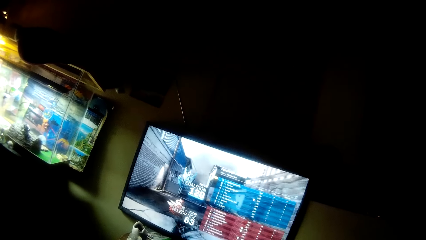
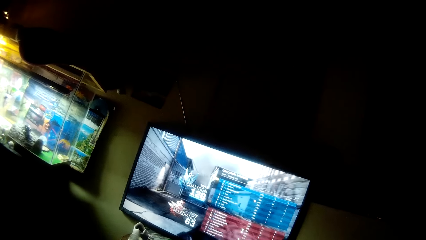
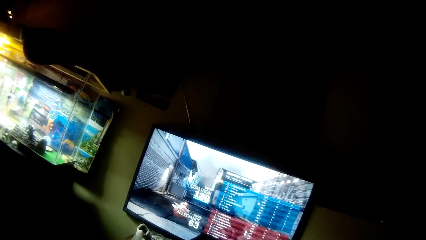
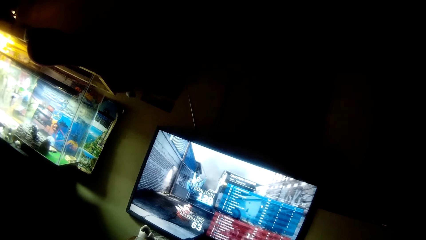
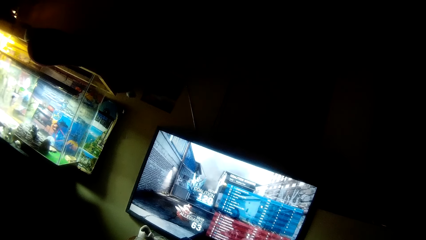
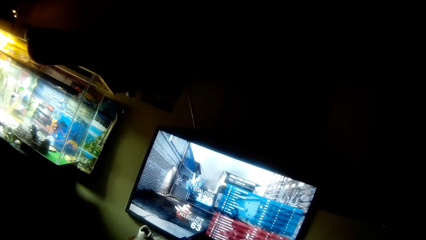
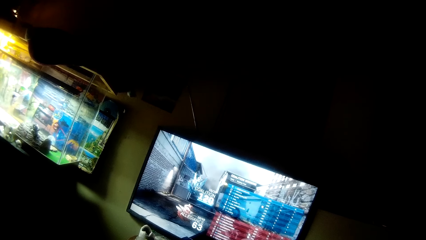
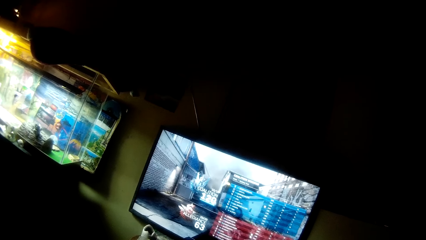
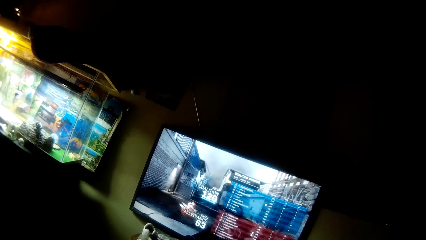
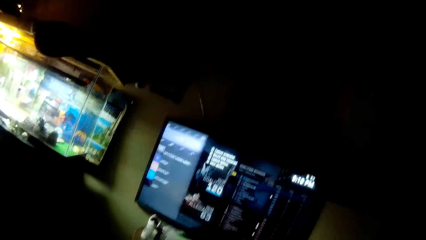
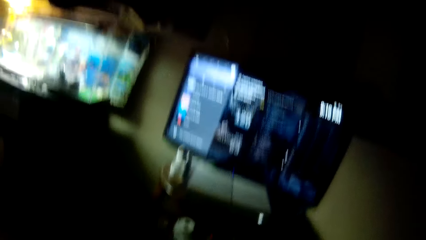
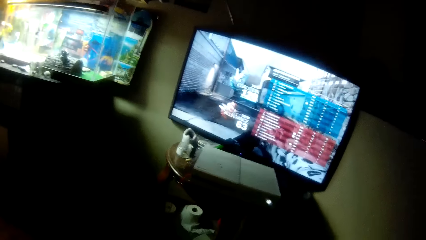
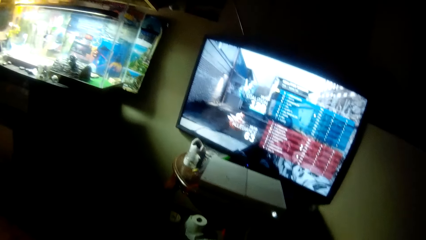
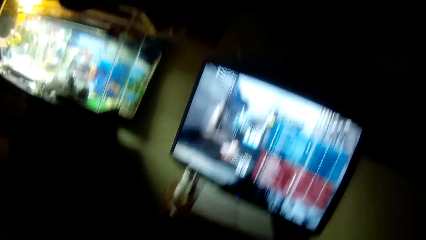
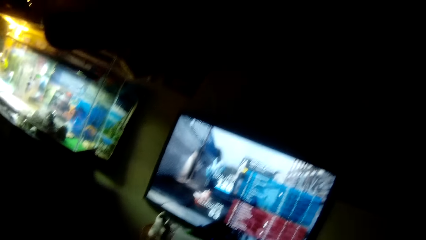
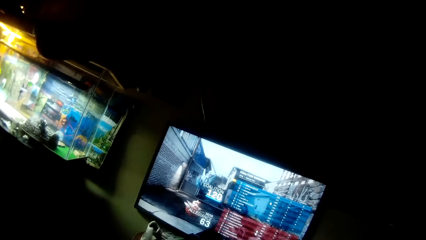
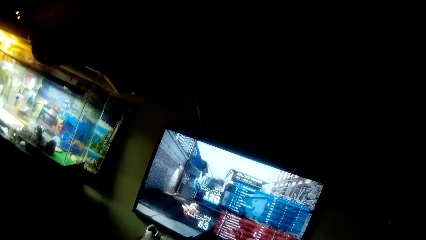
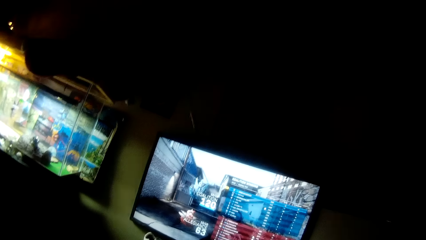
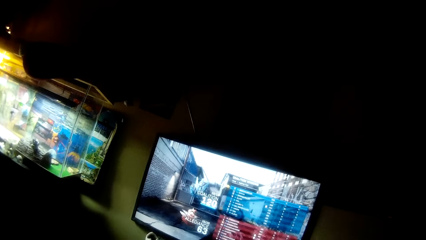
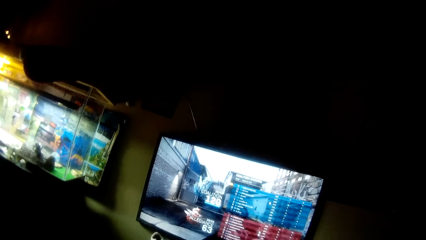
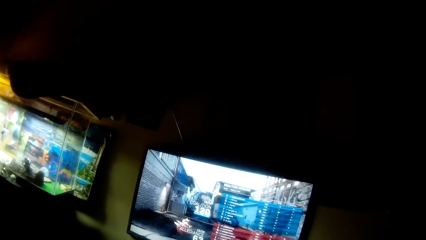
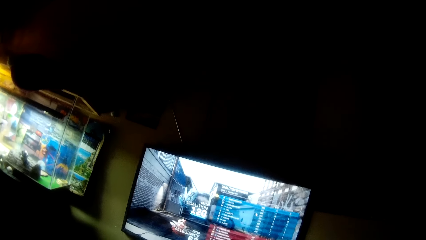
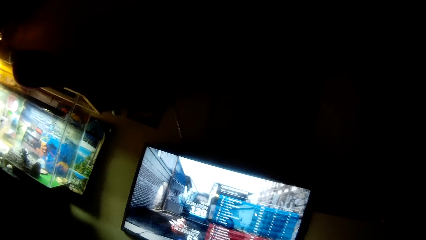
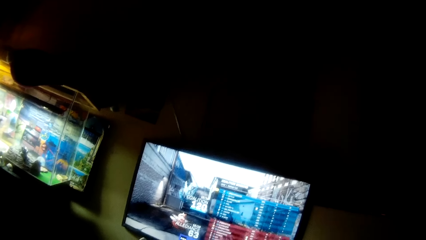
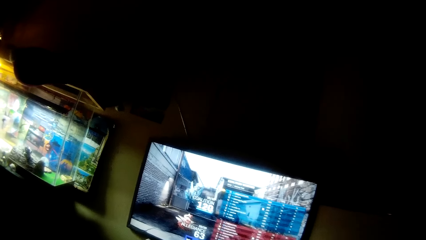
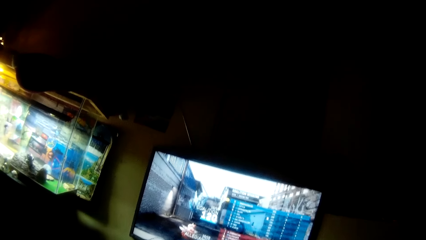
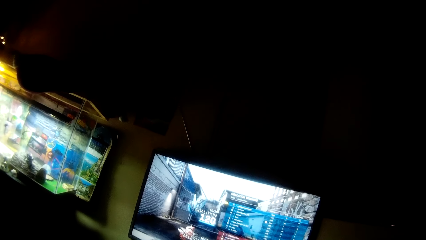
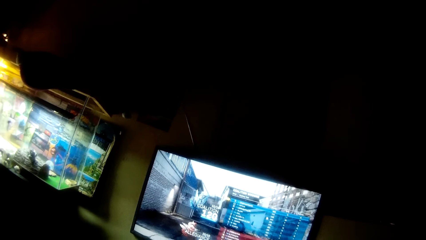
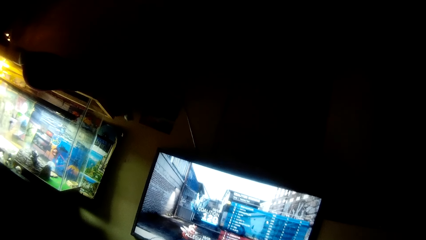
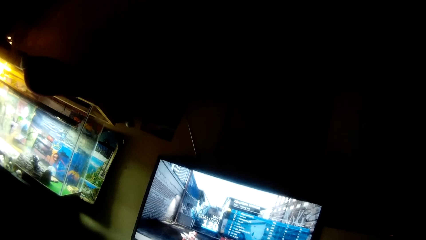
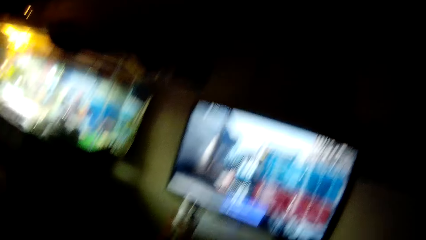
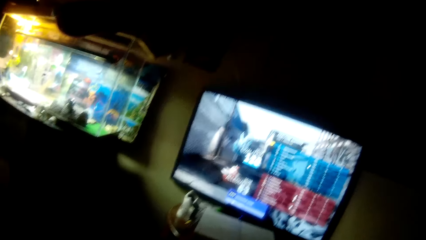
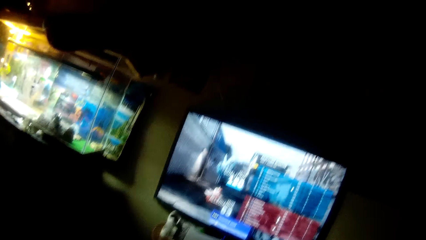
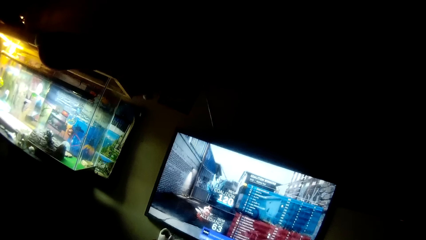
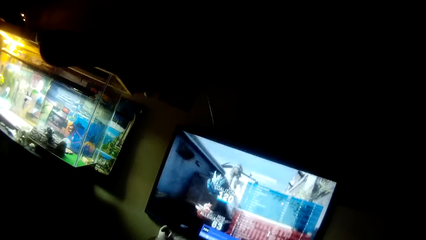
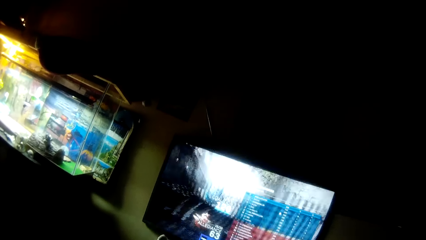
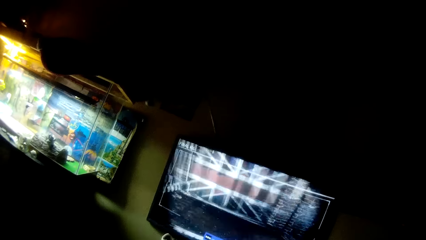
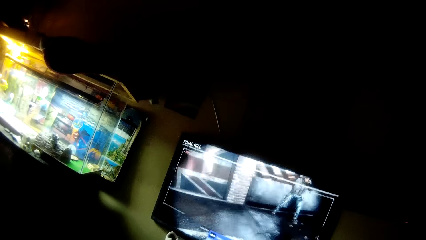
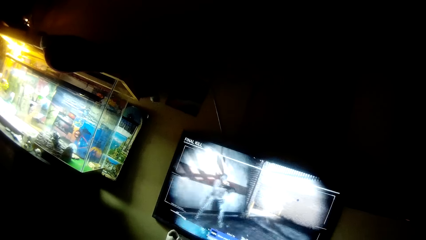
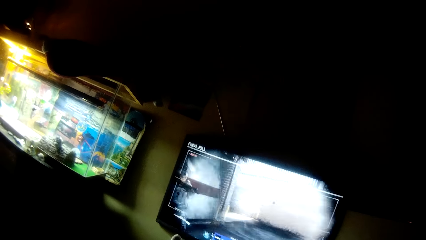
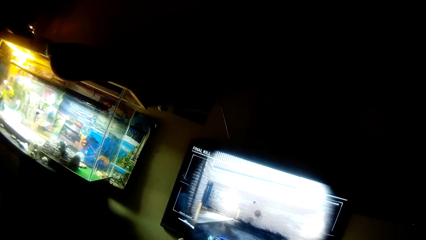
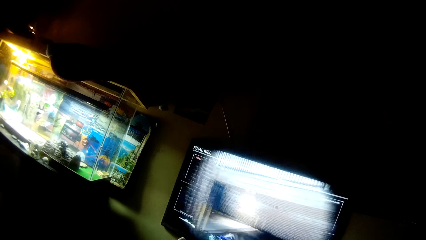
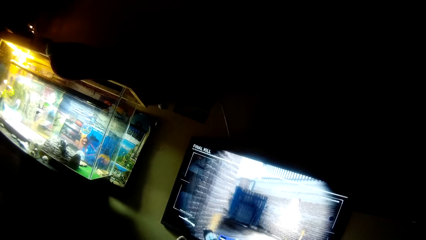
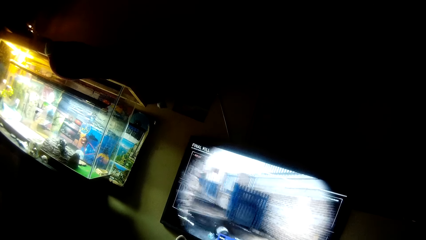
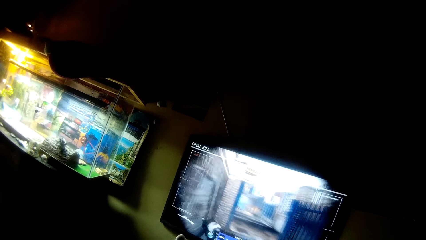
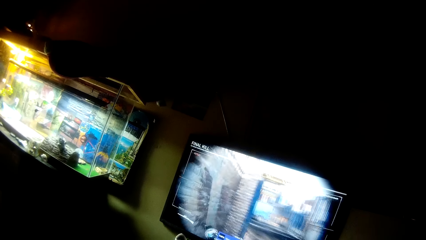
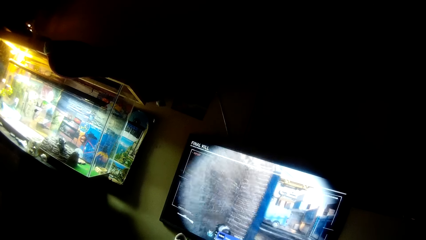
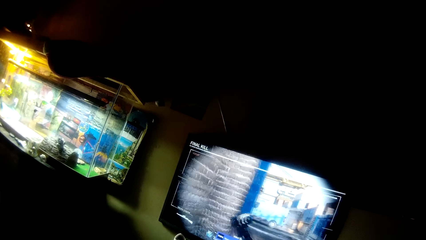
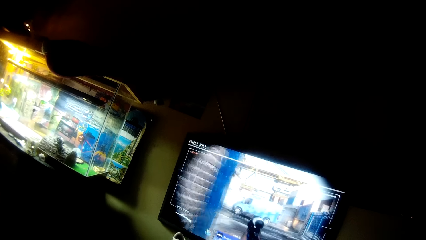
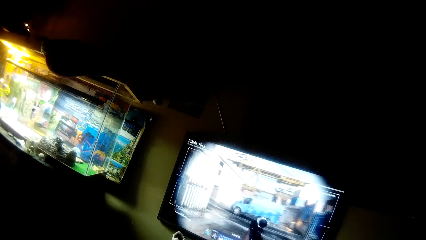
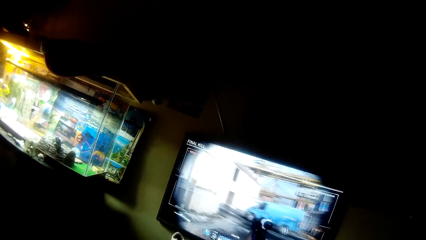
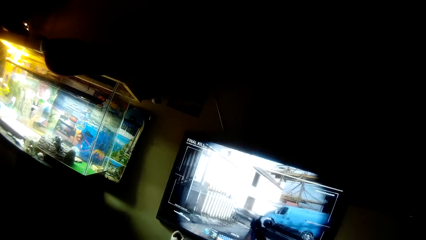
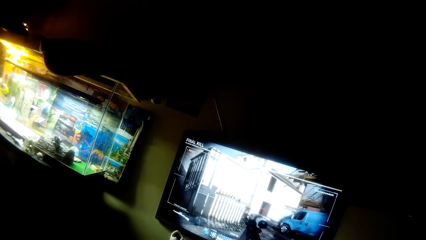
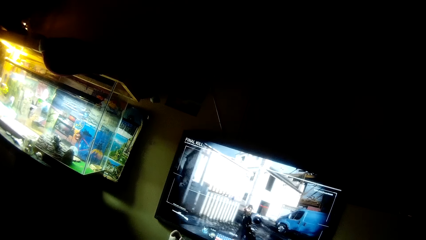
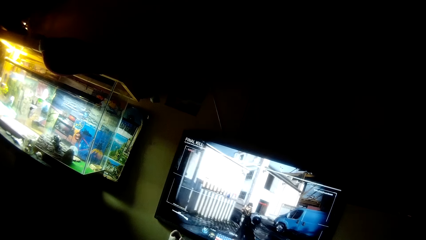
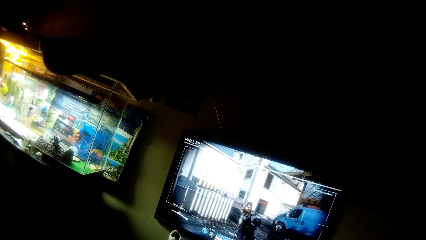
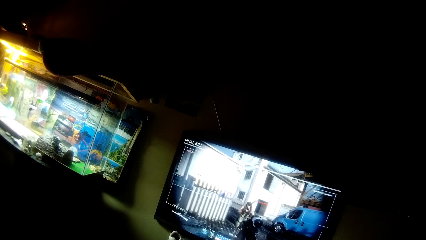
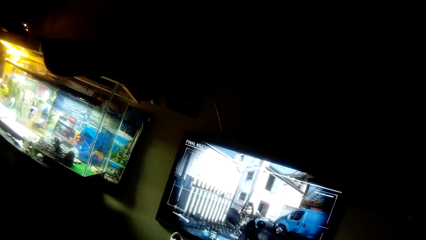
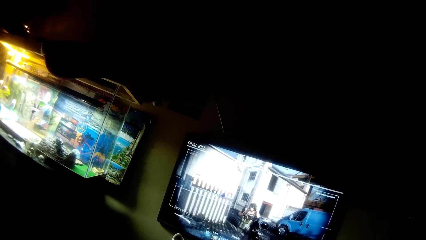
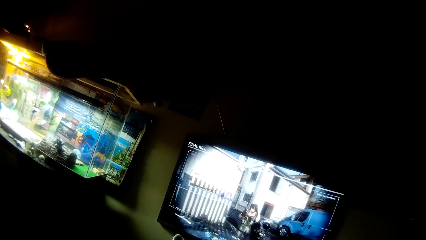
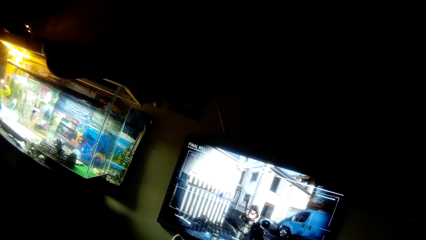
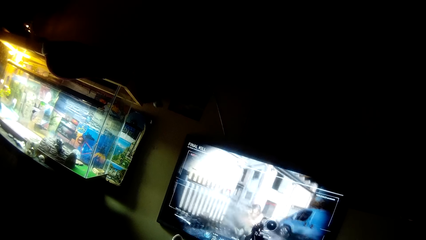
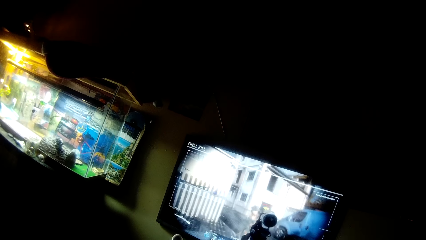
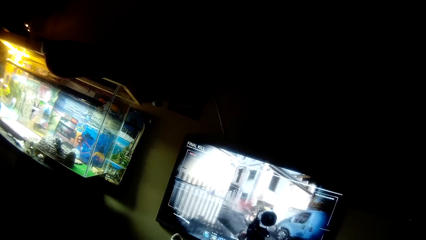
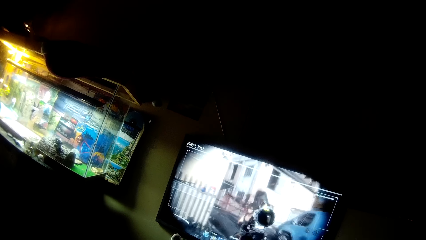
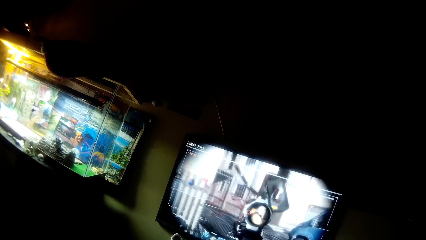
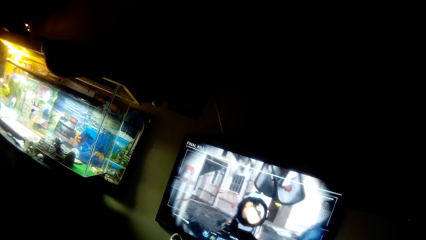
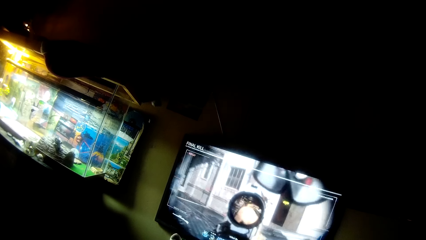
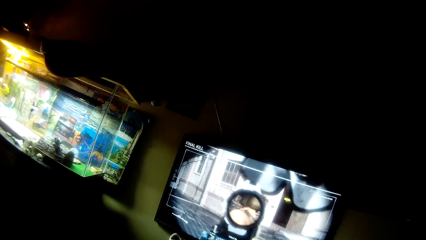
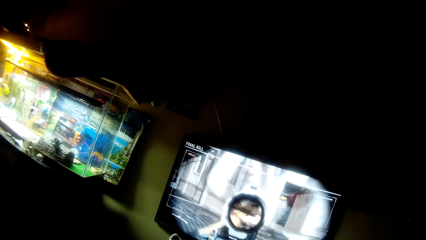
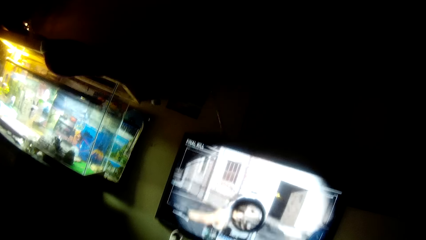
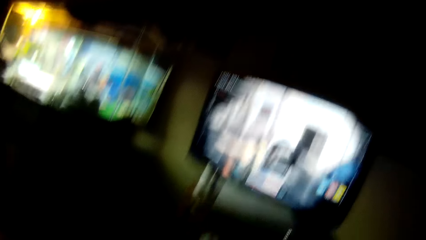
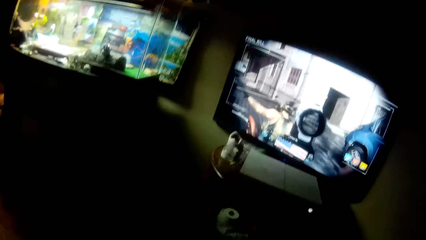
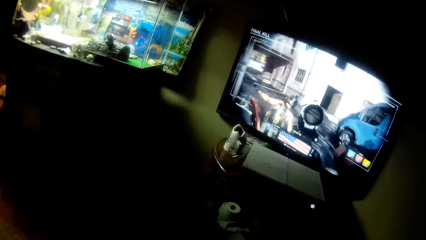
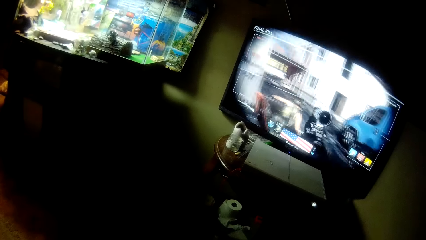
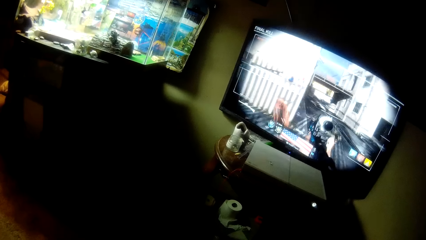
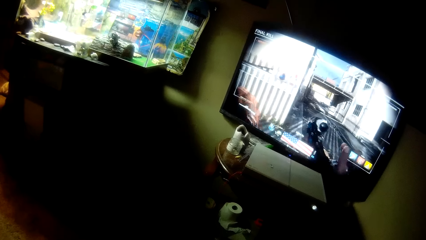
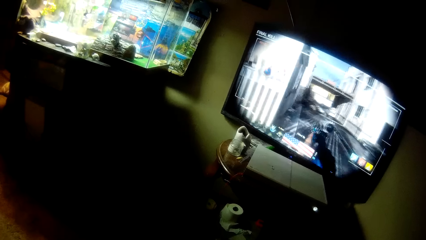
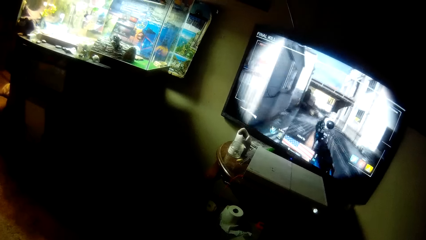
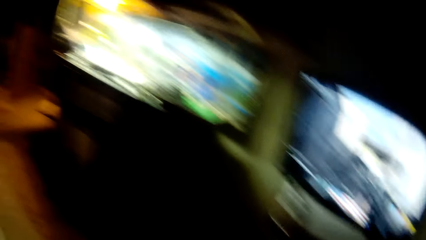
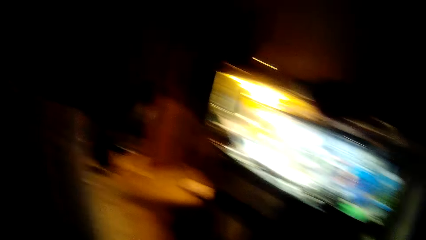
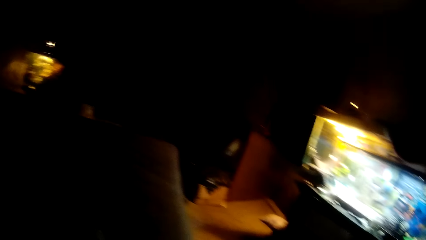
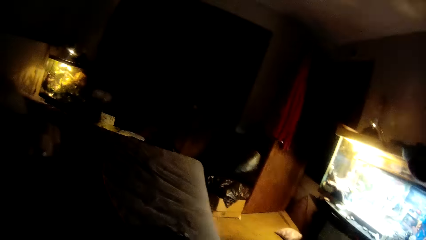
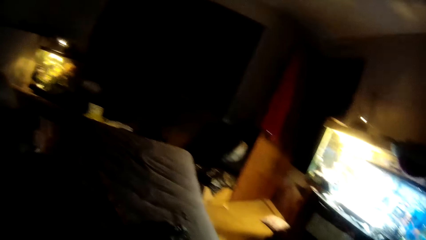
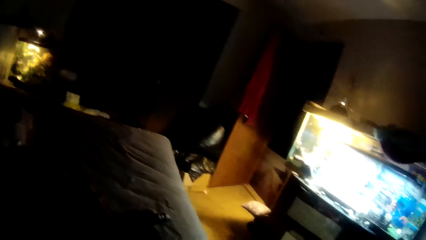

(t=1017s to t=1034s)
The camera wearer moves the head down. They move the head up. They stare at the television. They move the head down. They turn the head left.
